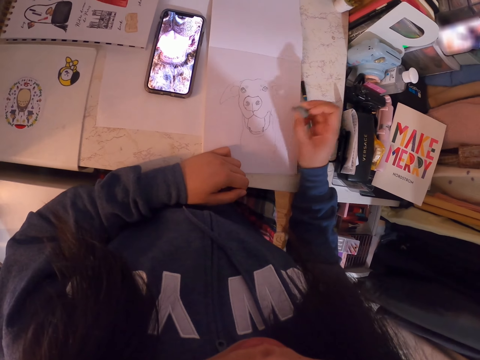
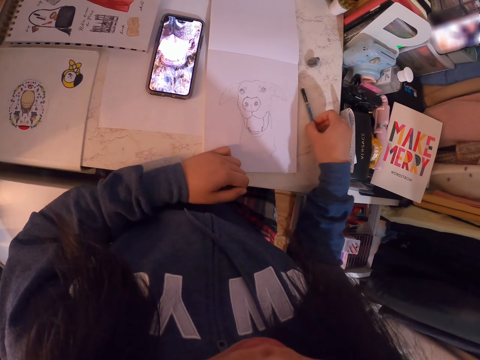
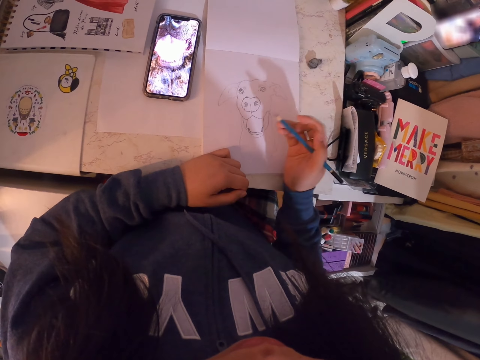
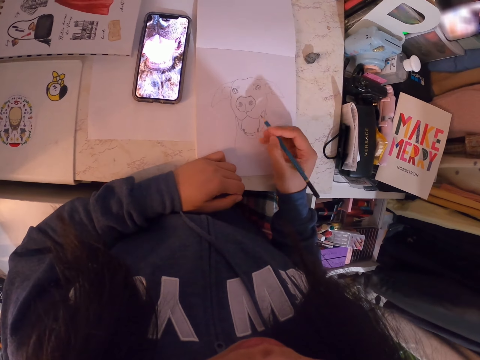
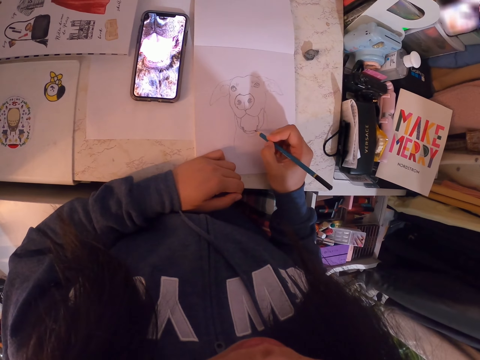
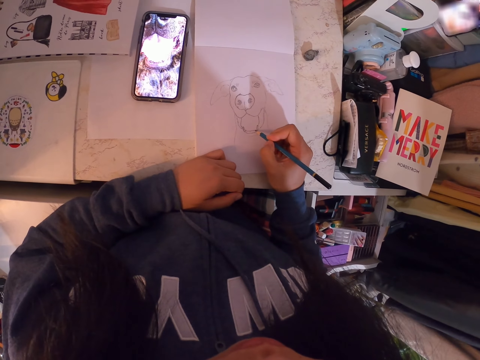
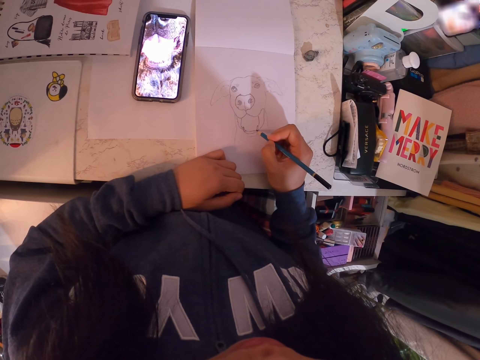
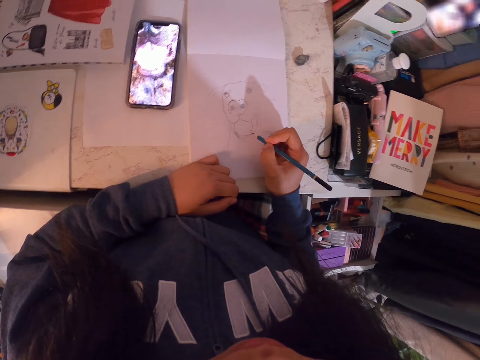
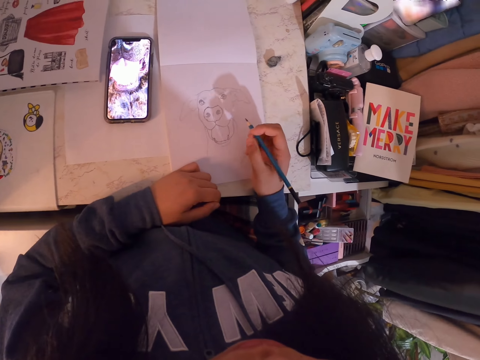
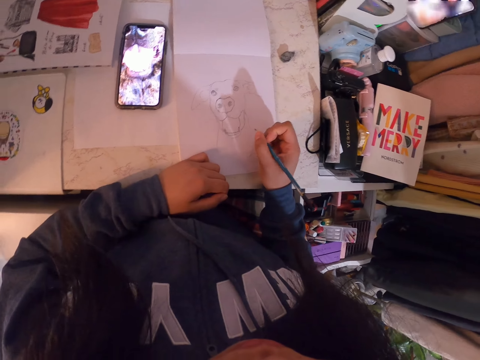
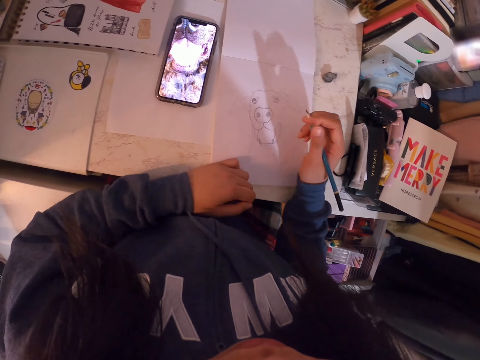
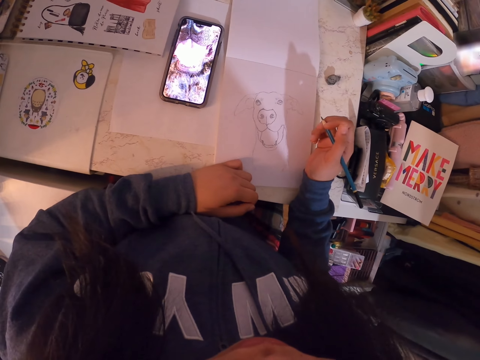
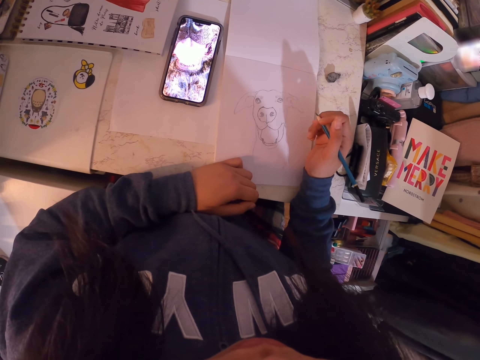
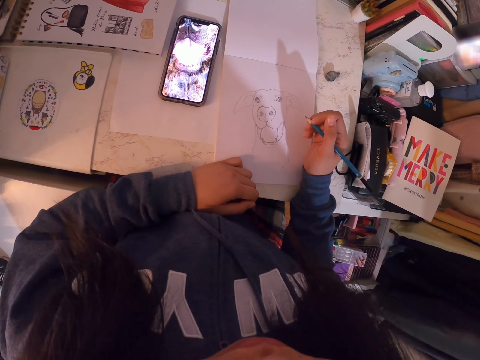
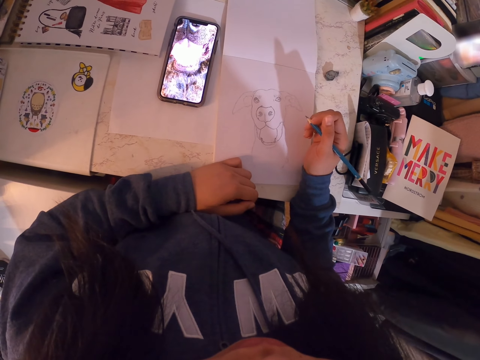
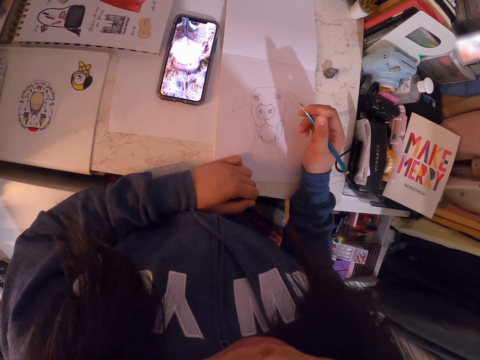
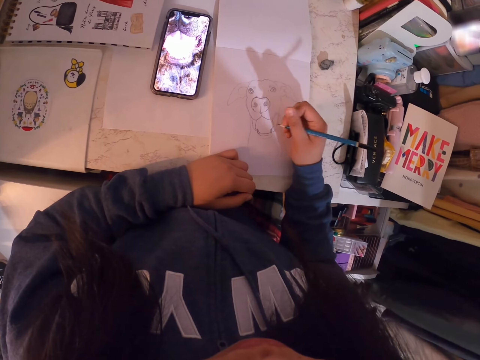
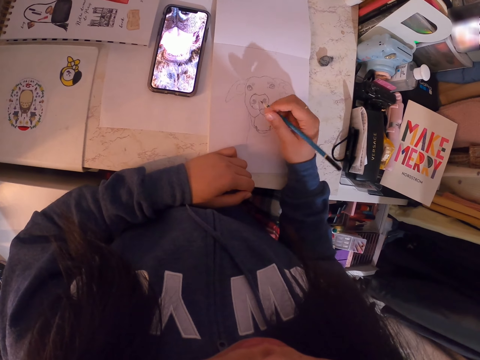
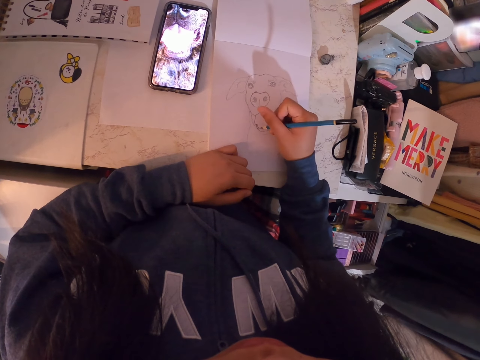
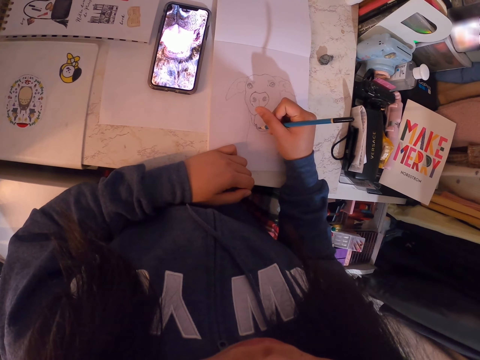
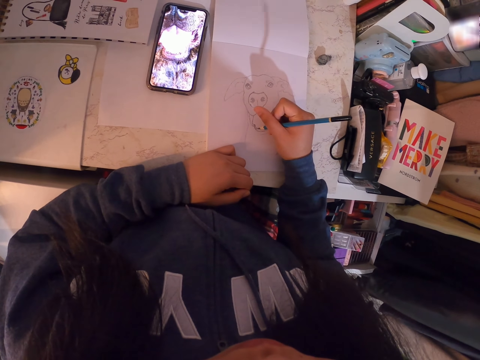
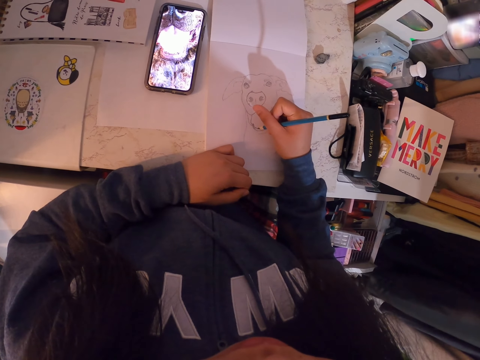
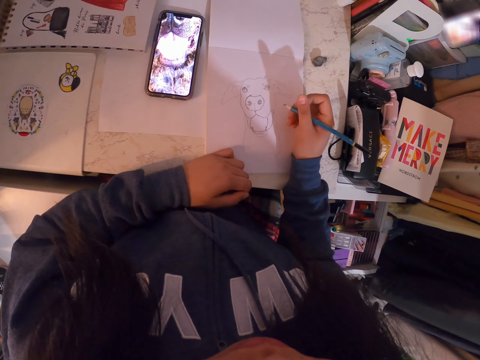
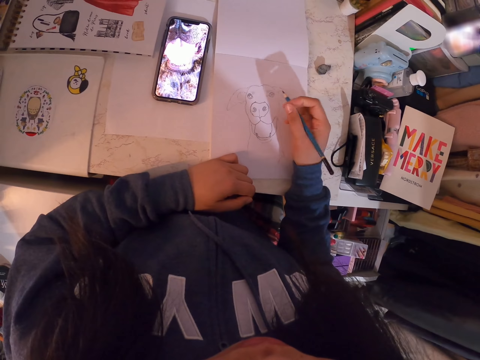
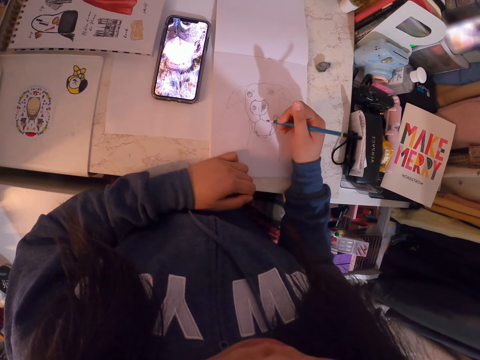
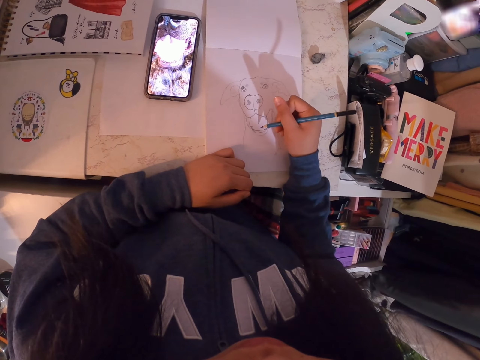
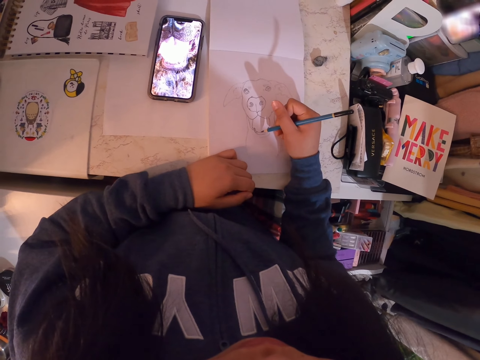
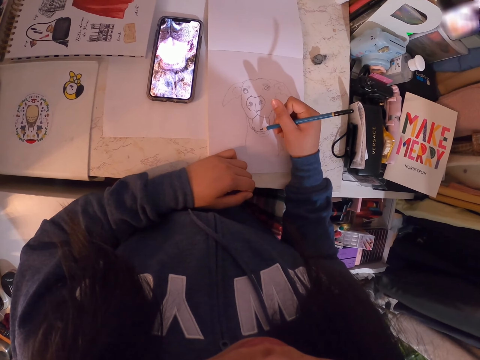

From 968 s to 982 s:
The camera wearer puts the rubber down. They pick up a pencil. They draw on a paper. They stare at the drawing. They draw on the paper.

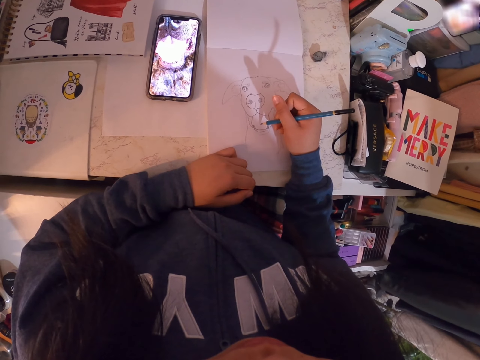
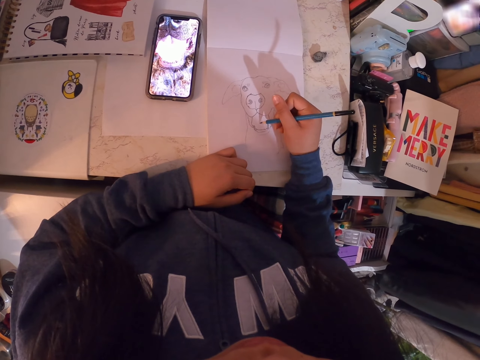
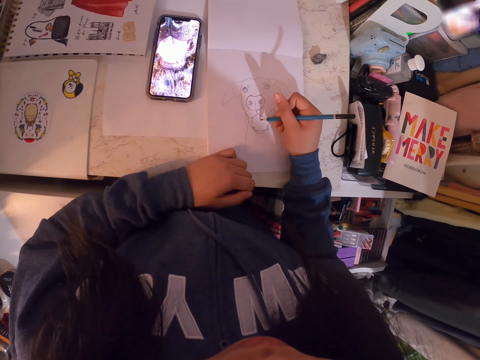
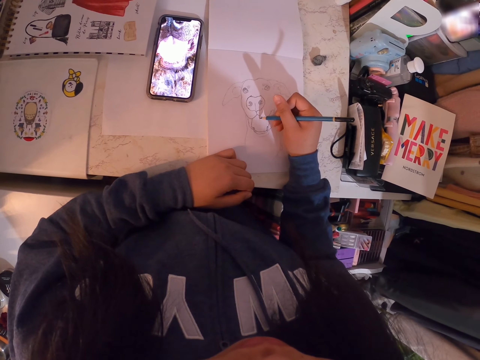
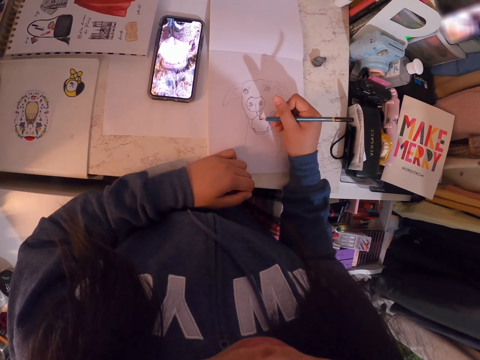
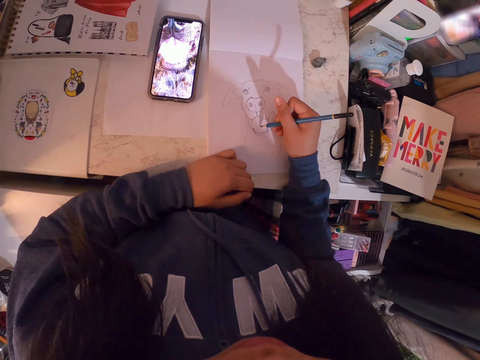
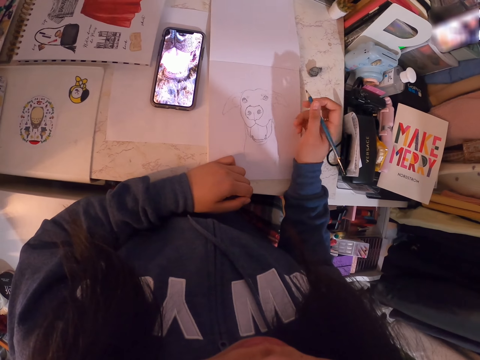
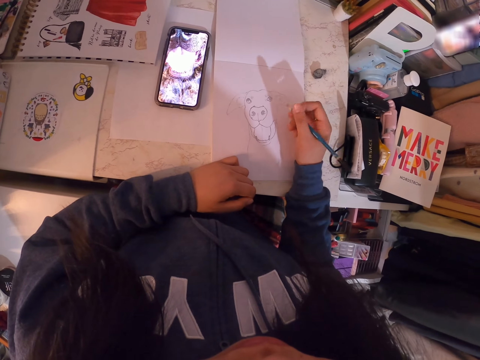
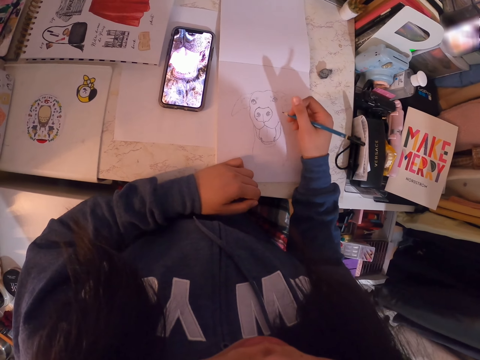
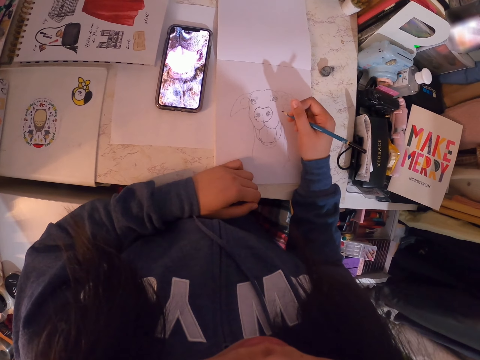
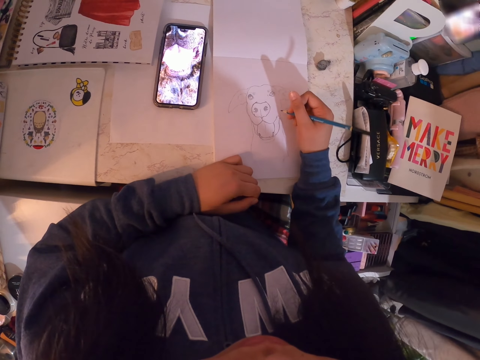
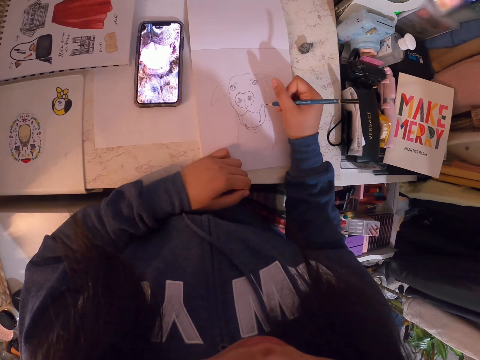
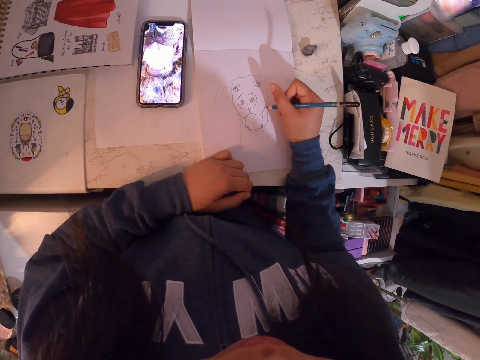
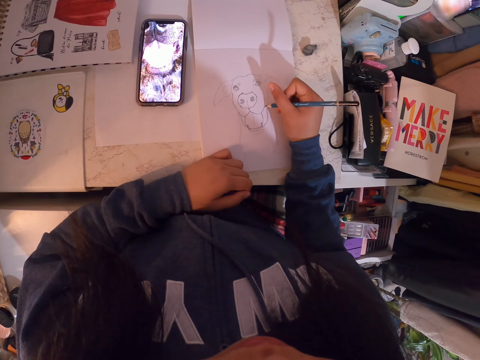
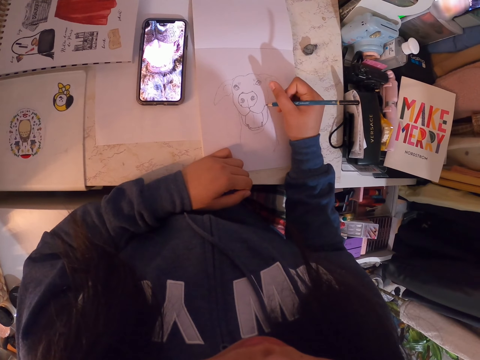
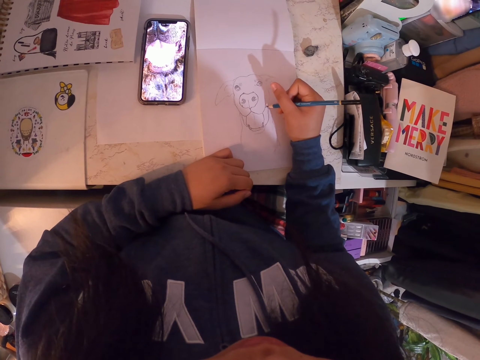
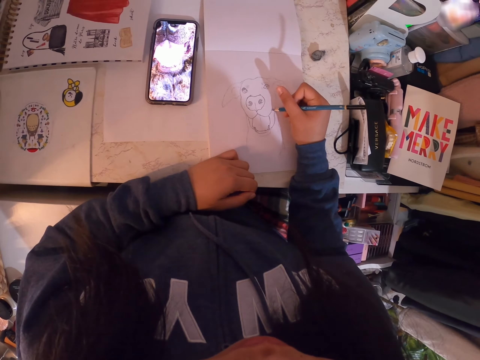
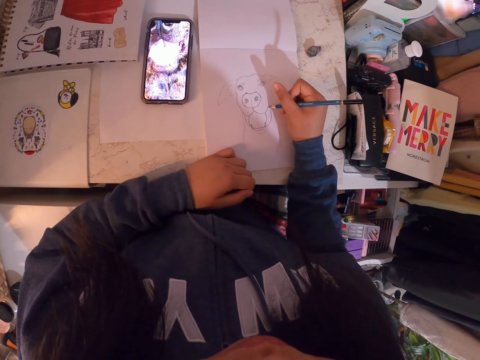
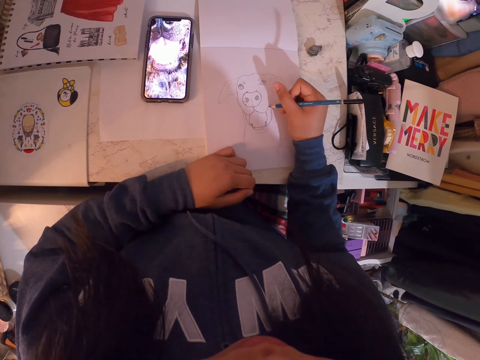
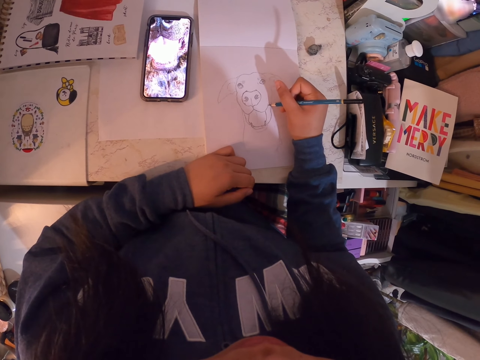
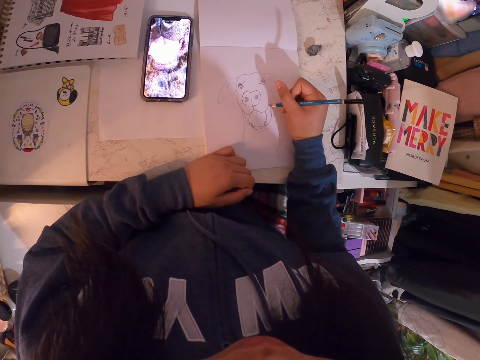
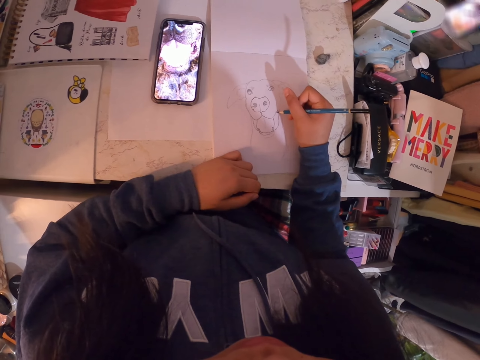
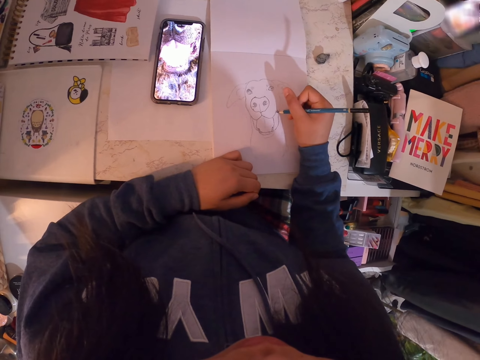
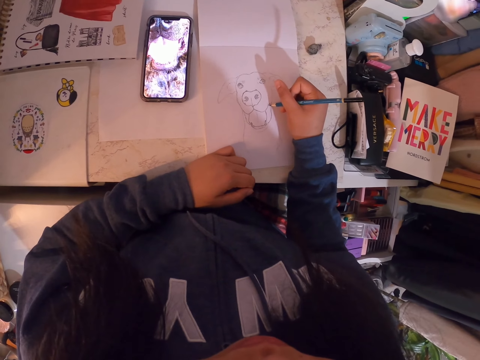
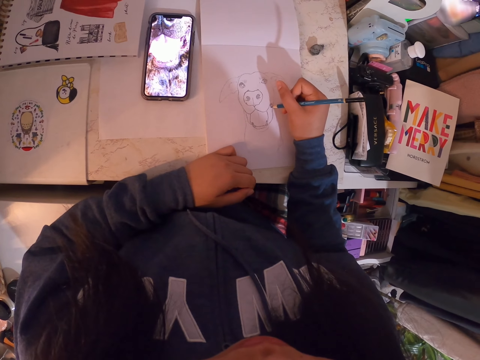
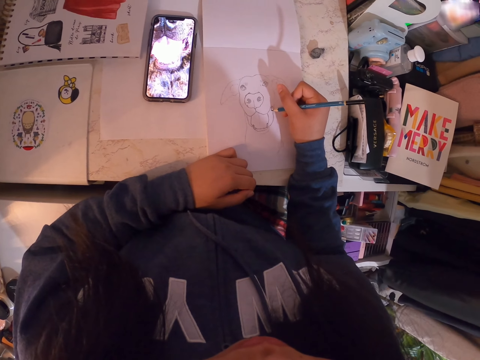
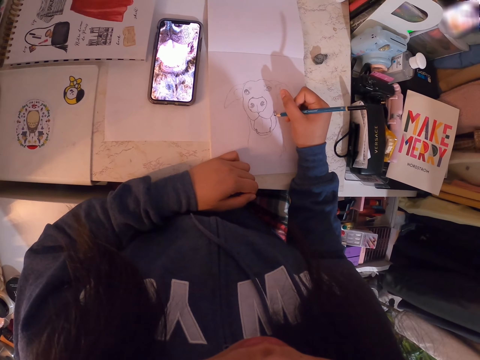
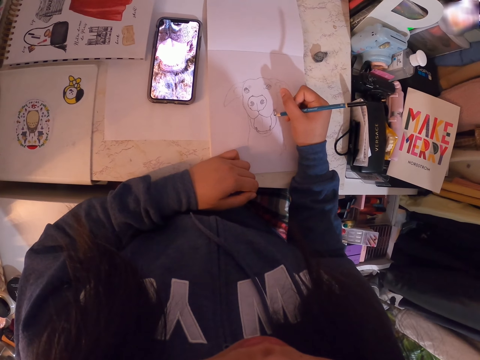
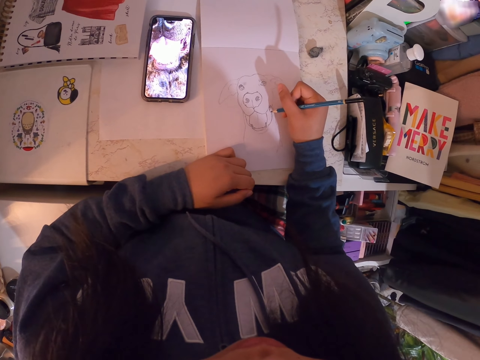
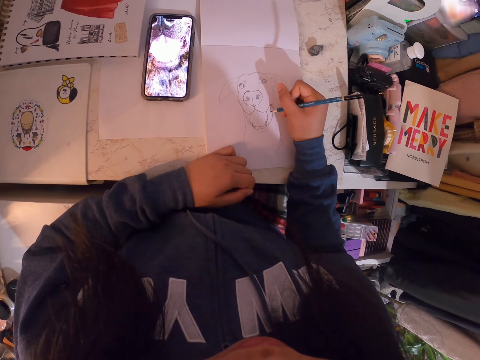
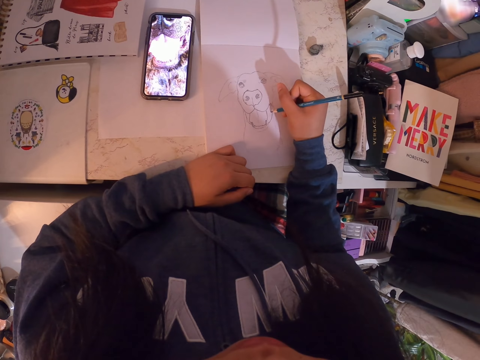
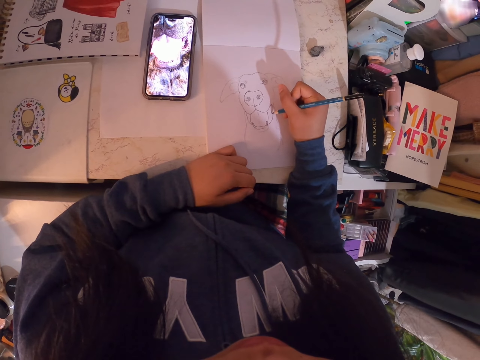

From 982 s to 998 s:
The camera wearer stares at the drawing. They draw on a paper.
